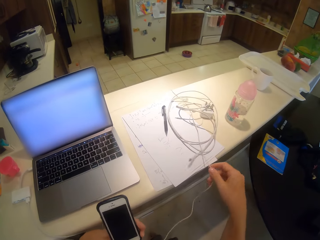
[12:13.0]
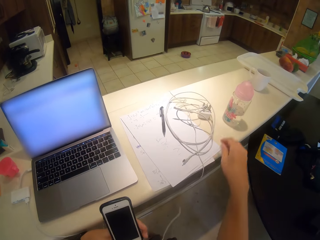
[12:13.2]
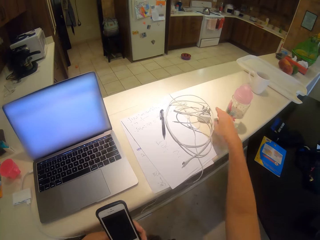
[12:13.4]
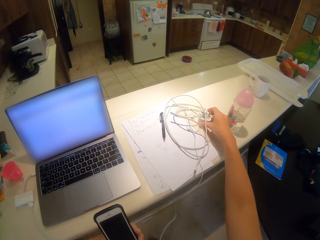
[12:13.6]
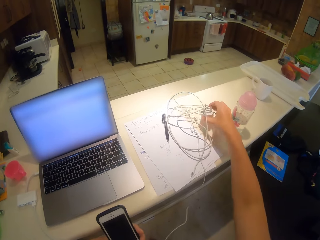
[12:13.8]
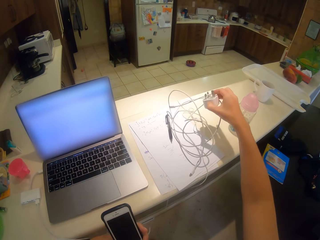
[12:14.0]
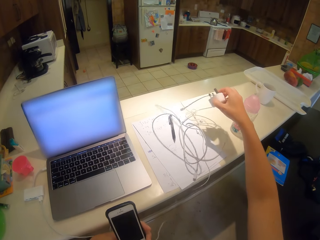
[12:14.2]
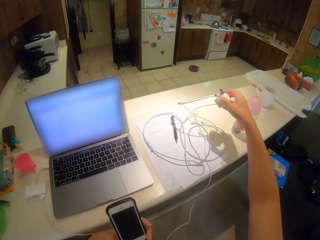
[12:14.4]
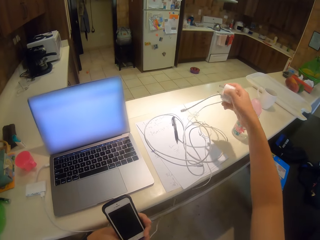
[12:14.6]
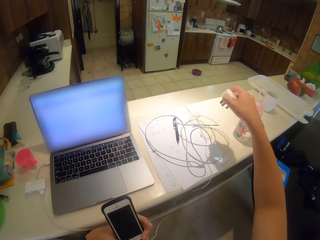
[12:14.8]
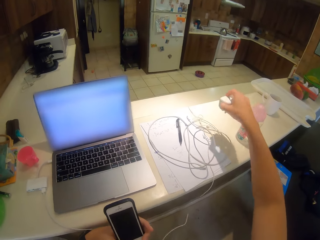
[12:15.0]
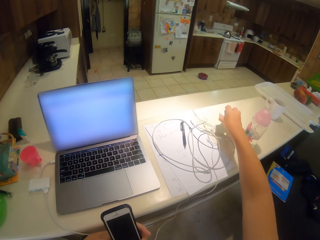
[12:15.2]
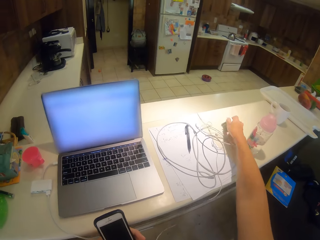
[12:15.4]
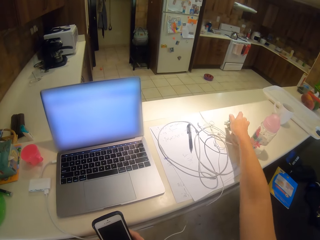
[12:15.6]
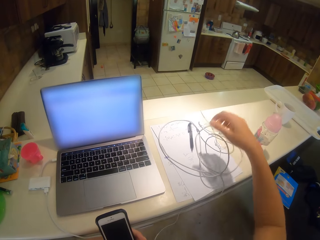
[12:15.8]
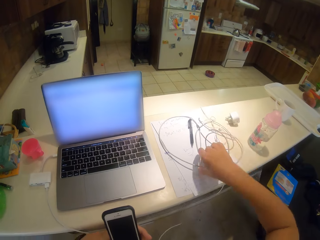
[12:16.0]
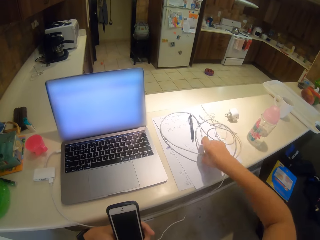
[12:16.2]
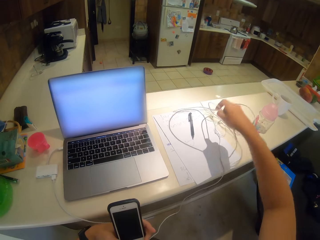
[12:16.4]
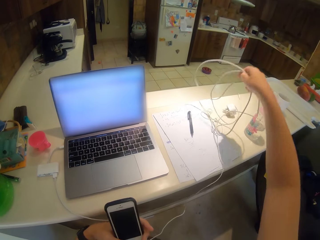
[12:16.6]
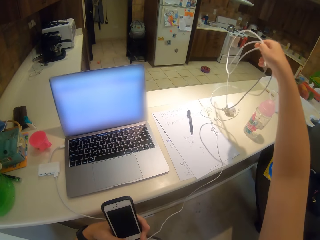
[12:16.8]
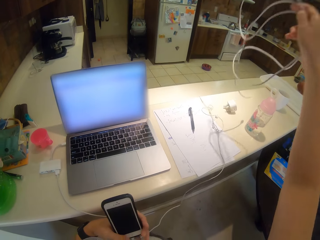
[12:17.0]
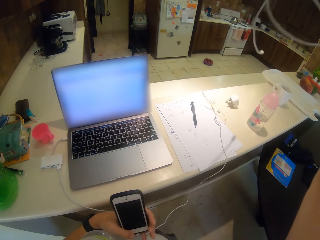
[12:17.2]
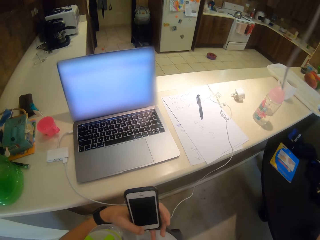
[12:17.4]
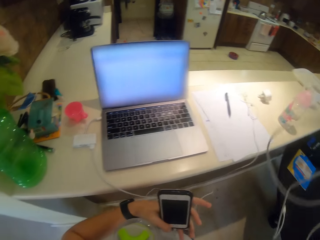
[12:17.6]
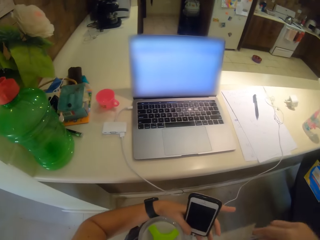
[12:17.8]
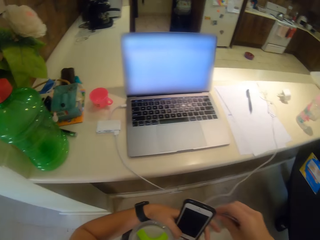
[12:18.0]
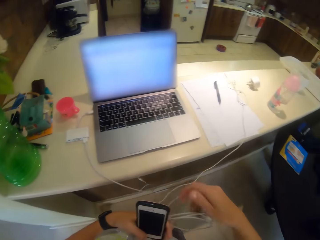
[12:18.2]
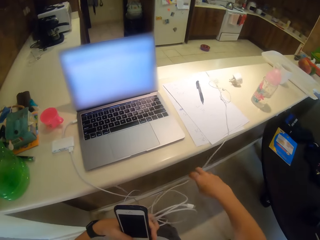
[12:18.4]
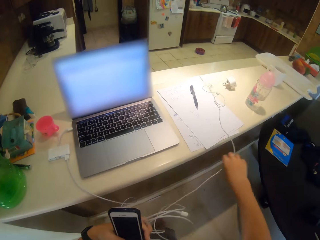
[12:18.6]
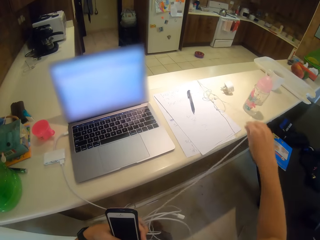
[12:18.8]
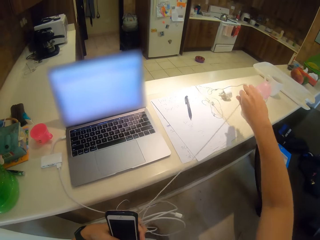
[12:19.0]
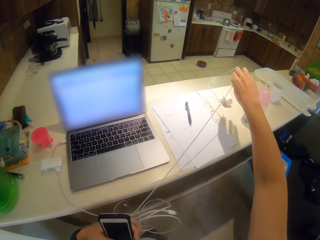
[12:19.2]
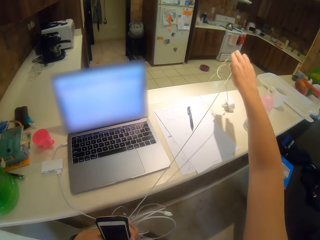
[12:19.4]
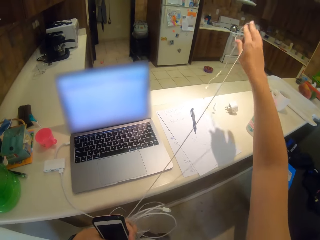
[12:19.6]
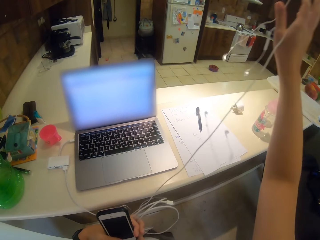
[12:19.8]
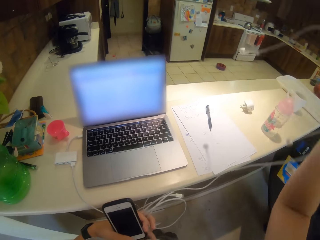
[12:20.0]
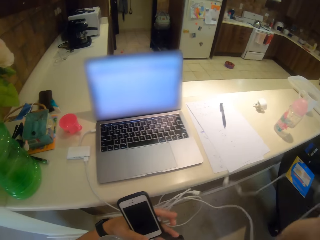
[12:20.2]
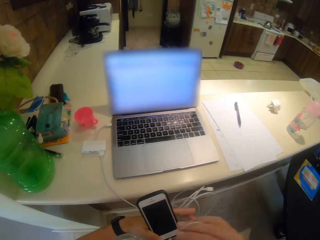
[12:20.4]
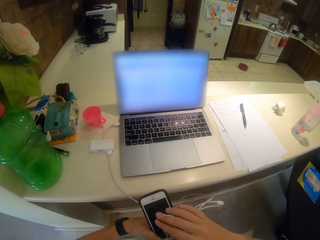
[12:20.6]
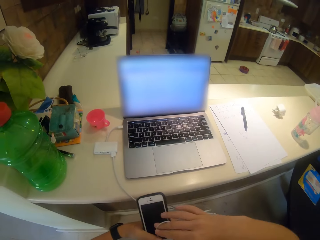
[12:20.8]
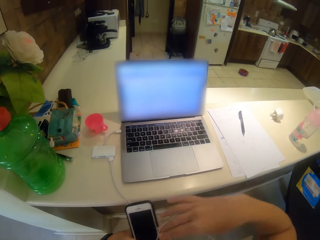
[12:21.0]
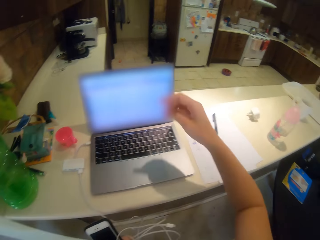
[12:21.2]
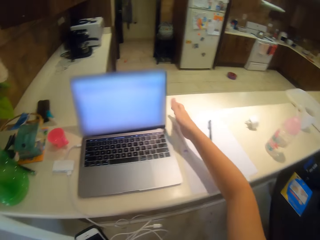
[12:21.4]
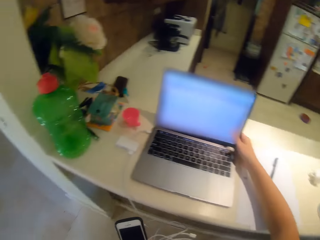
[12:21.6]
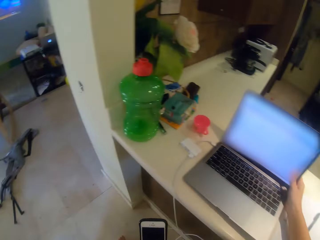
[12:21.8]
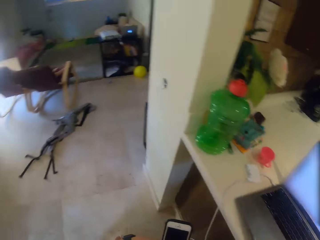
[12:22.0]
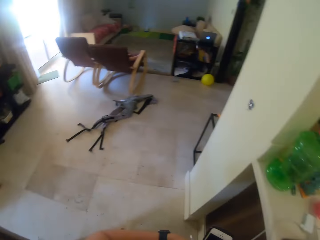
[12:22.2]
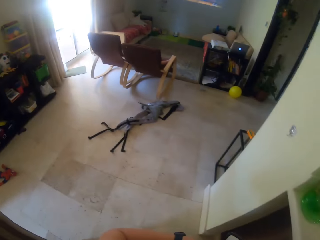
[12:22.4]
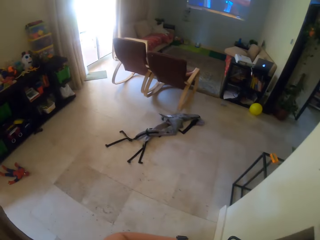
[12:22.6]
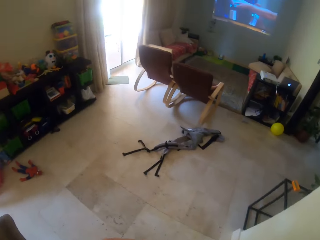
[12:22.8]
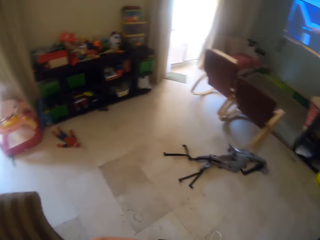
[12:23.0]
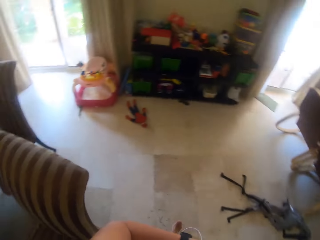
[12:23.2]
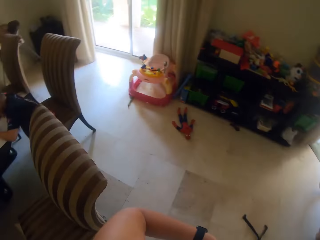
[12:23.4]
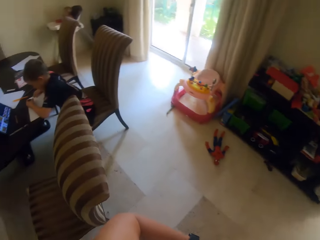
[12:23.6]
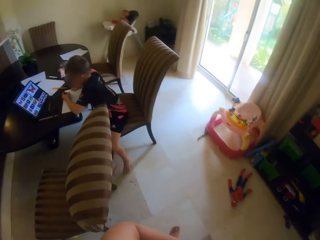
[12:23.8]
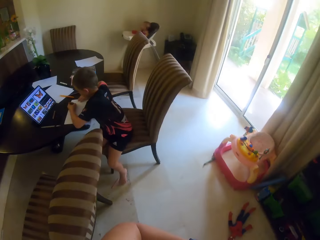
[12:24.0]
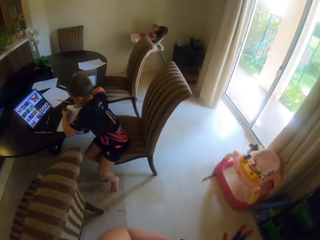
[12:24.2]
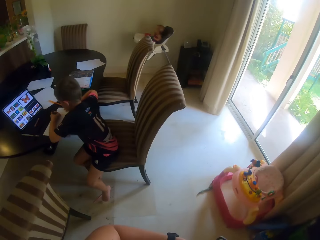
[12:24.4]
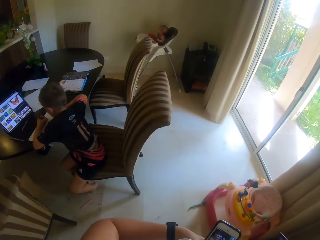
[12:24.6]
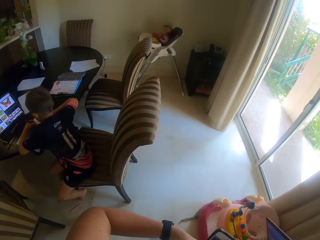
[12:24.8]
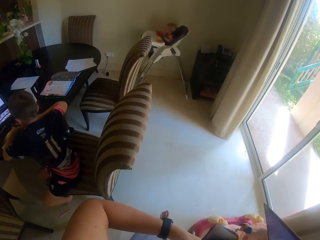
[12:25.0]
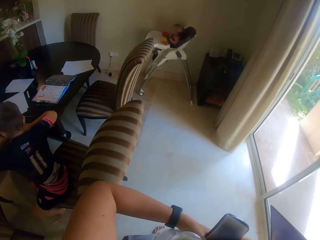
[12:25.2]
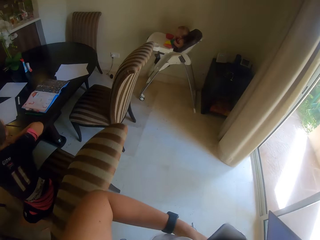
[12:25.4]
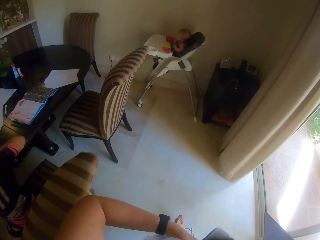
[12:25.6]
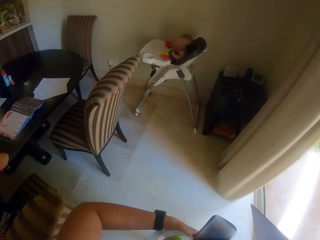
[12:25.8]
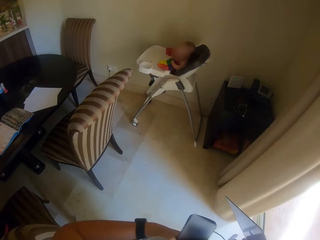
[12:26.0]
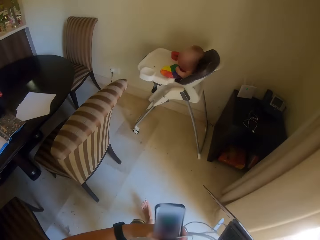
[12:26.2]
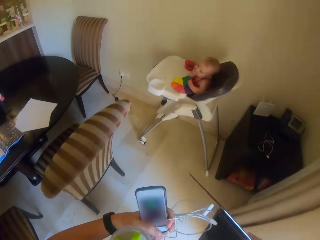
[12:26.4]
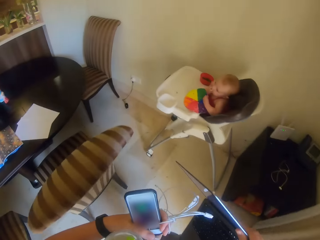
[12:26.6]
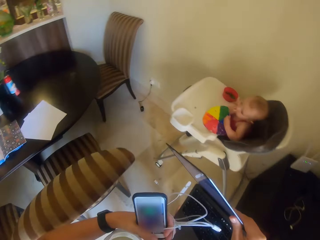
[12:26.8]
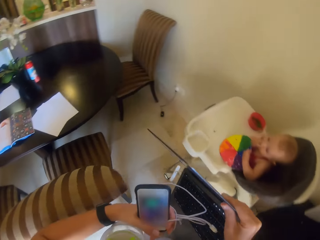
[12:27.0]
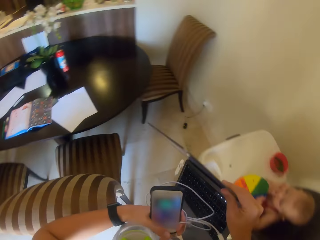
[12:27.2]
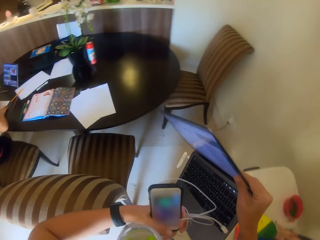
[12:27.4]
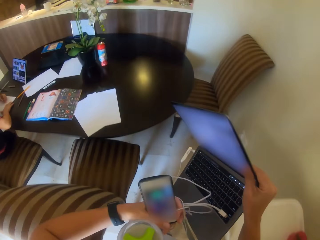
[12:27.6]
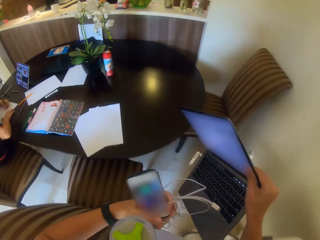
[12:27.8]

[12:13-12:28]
The camera wearer holds the earphones. They hold the charger. They pick the charger. They put down the charger. They pick a cable. They hold the earphones. They hold the laptop. They walk around the room.

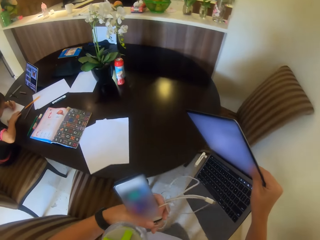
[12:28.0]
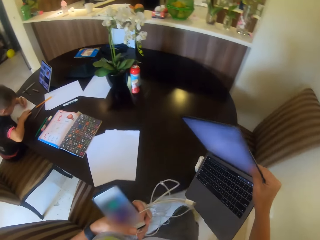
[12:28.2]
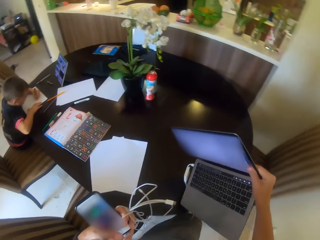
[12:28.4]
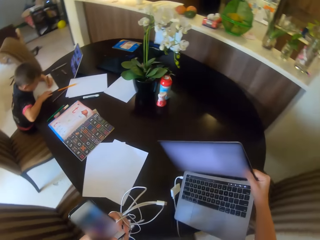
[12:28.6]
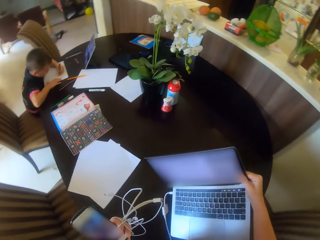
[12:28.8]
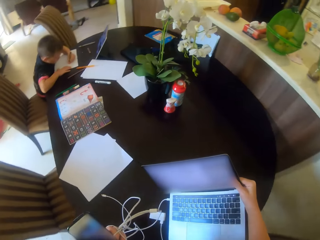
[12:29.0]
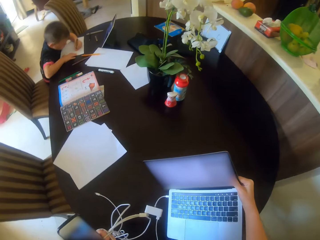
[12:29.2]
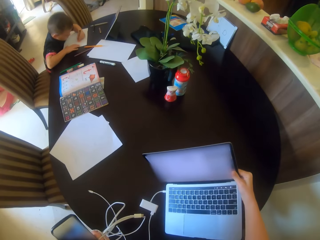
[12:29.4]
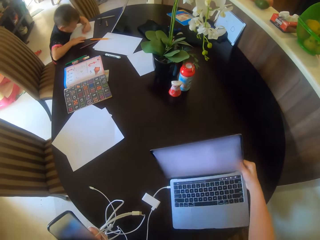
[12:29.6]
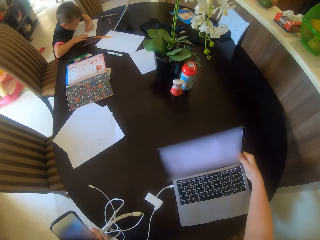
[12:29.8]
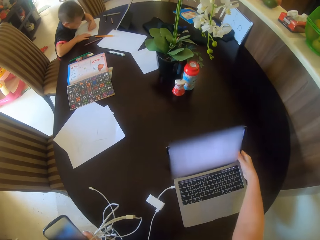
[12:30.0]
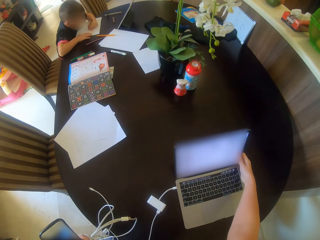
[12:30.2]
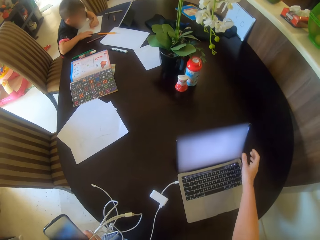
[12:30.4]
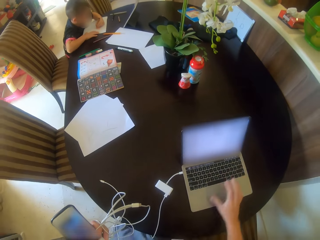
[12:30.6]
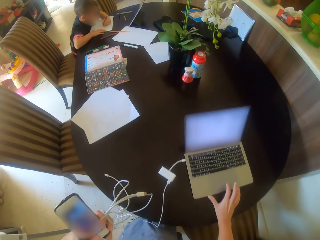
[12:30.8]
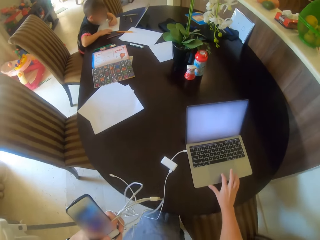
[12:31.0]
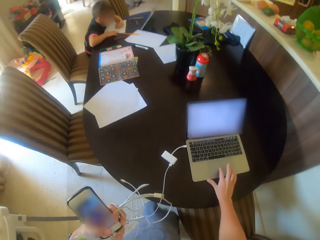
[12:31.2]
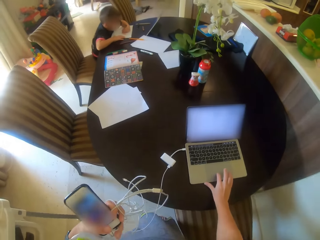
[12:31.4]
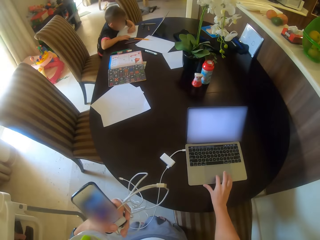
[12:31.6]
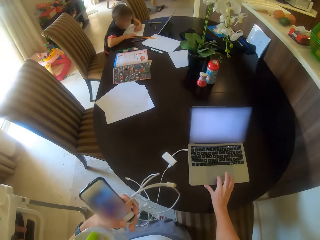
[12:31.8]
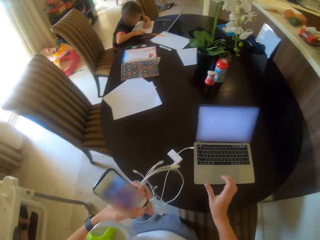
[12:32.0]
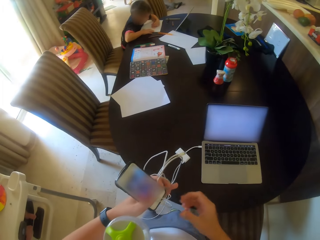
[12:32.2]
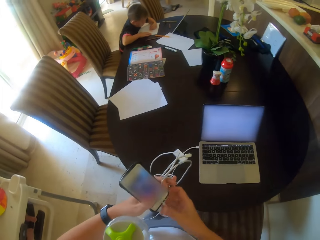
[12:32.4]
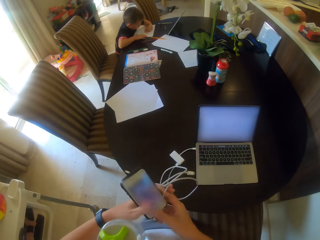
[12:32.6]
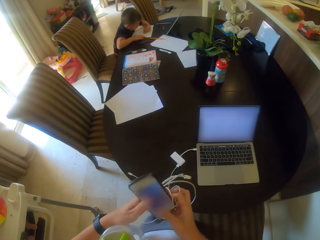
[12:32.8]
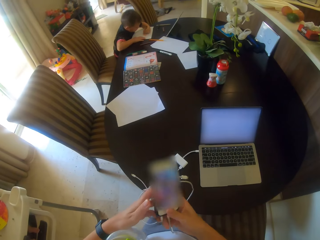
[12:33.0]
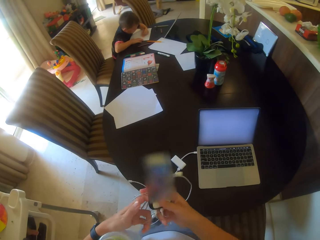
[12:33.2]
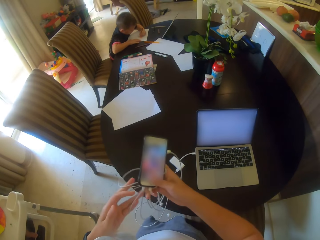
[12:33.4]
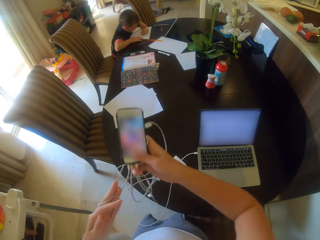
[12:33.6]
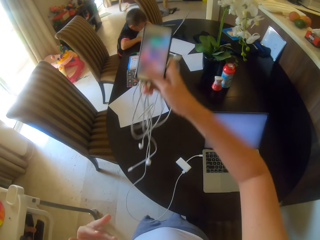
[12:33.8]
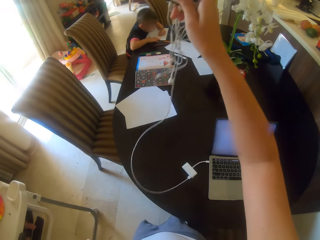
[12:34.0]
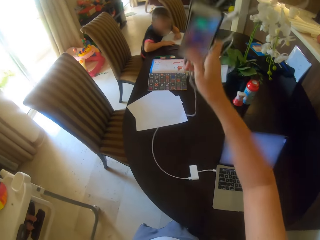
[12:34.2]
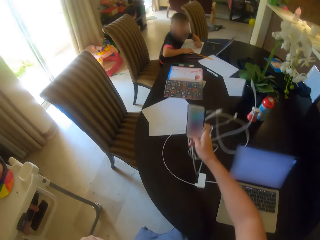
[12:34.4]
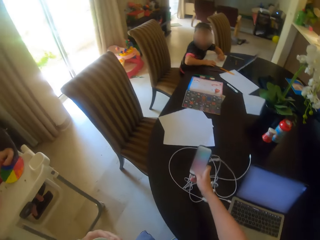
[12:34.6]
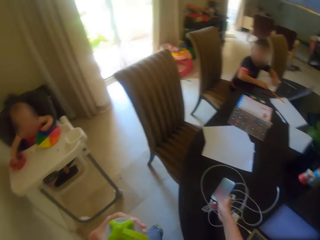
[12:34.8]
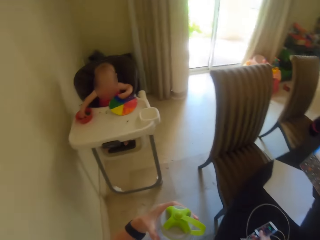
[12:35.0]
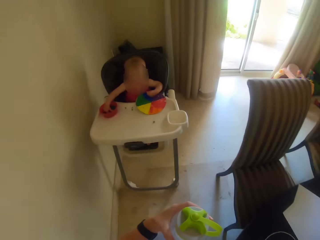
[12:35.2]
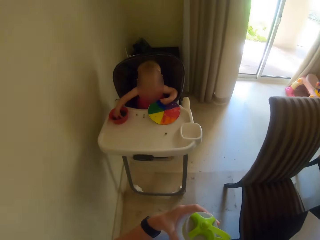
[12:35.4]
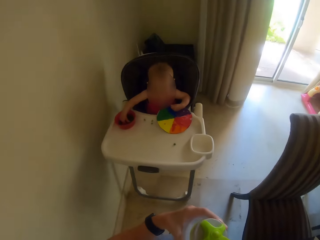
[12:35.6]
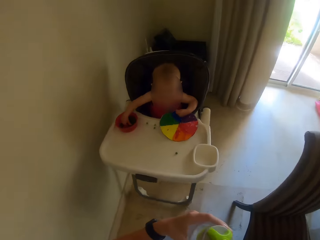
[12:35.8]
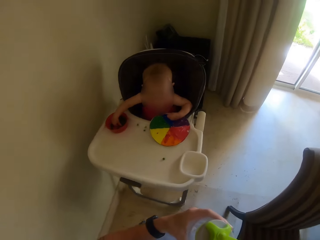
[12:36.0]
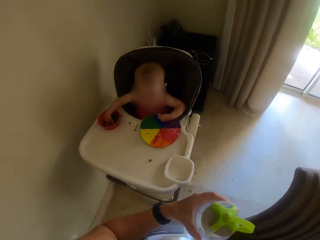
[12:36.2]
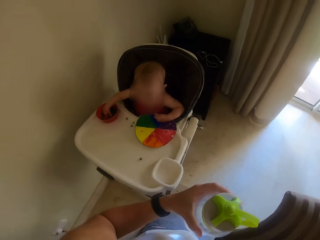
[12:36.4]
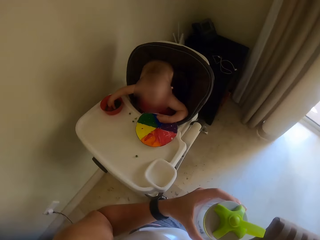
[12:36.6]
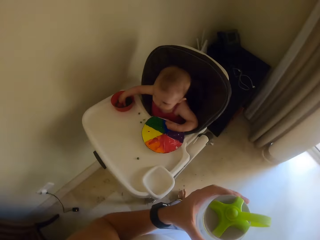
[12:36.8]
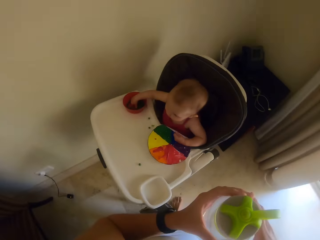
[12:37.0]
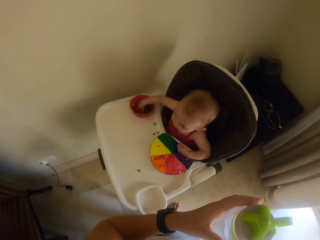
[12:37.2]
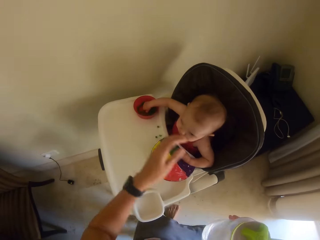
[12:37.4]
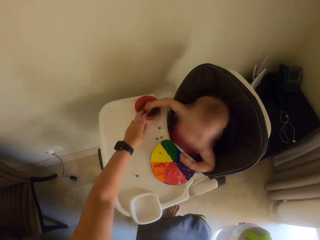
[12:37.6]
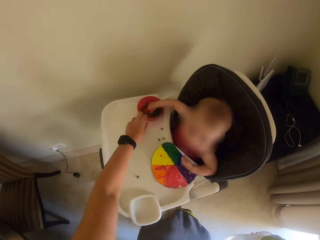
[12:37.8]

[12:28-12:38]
The camera wearer puts the laptop on the table. They put the phone on the table. They walk away.
